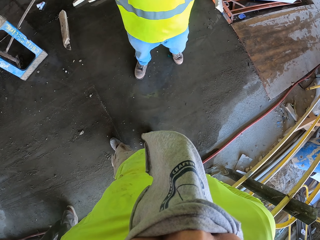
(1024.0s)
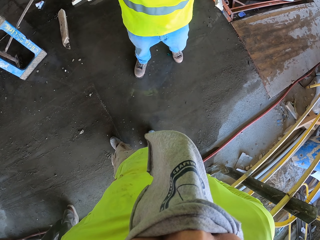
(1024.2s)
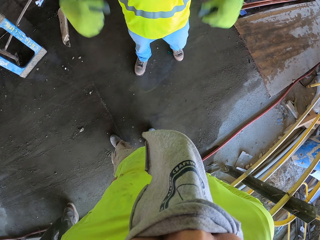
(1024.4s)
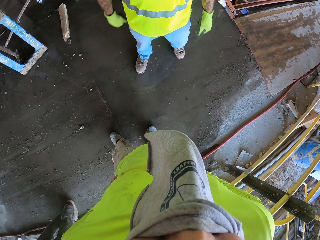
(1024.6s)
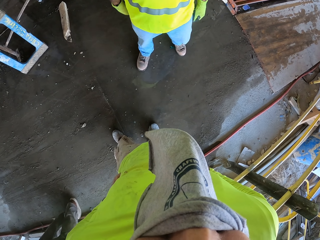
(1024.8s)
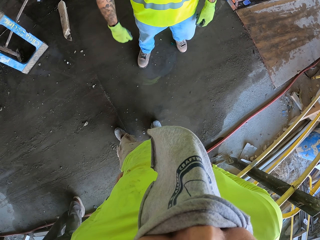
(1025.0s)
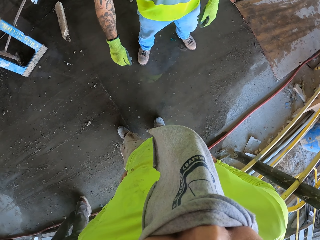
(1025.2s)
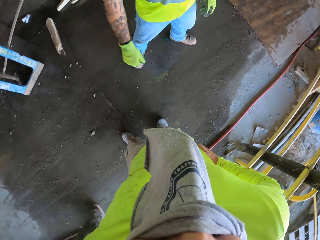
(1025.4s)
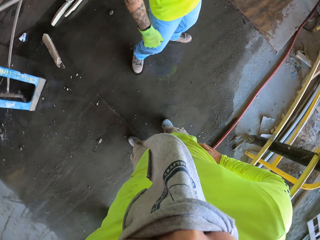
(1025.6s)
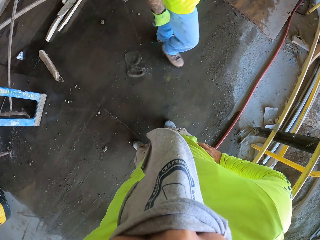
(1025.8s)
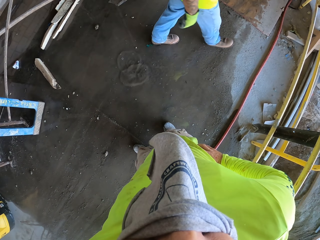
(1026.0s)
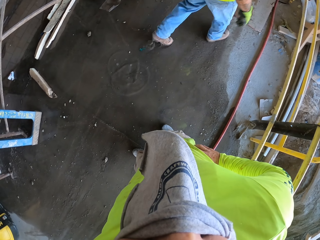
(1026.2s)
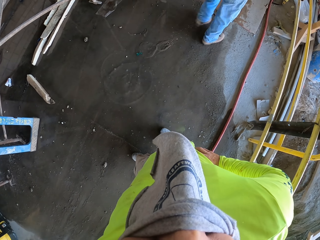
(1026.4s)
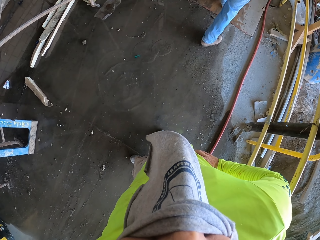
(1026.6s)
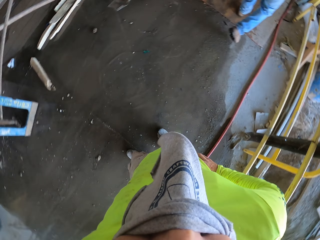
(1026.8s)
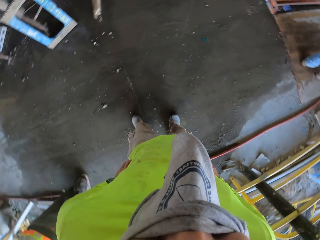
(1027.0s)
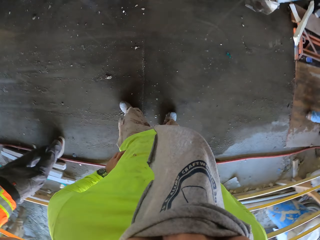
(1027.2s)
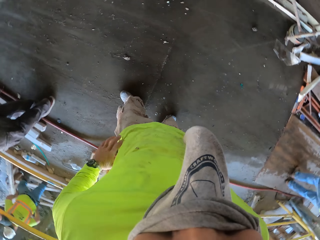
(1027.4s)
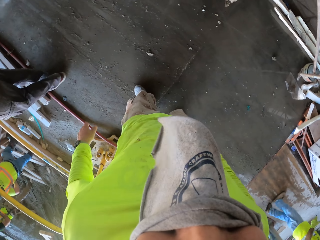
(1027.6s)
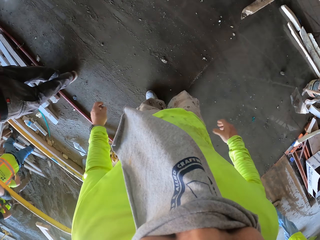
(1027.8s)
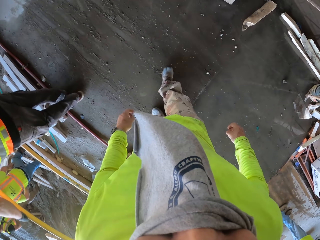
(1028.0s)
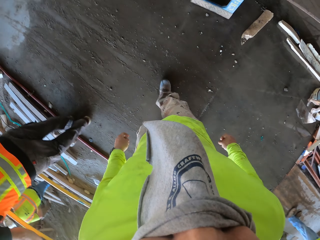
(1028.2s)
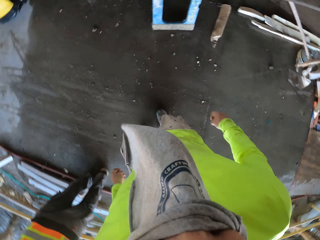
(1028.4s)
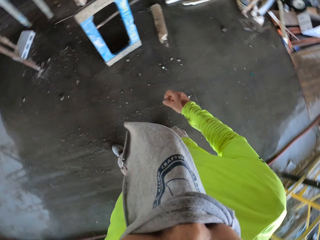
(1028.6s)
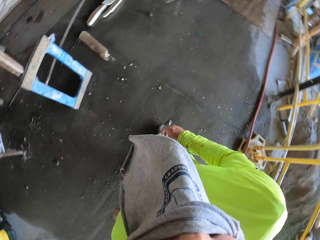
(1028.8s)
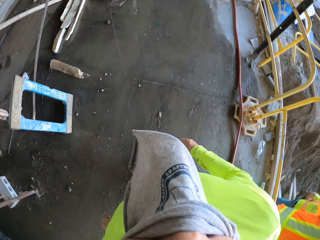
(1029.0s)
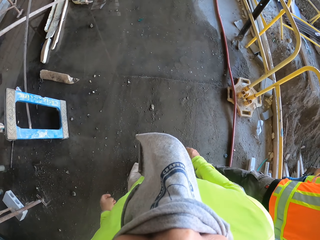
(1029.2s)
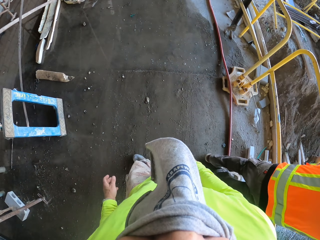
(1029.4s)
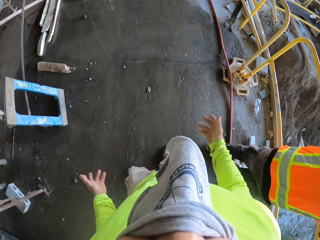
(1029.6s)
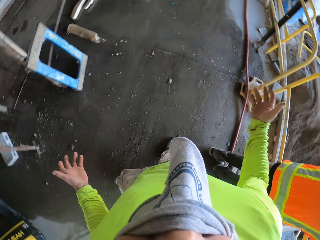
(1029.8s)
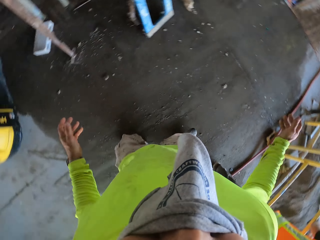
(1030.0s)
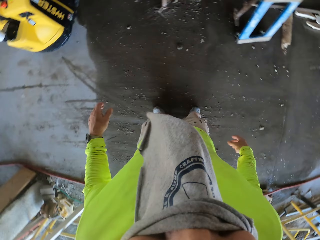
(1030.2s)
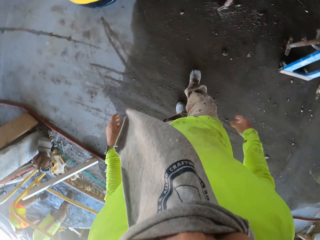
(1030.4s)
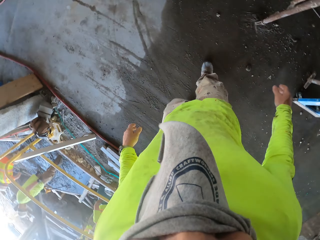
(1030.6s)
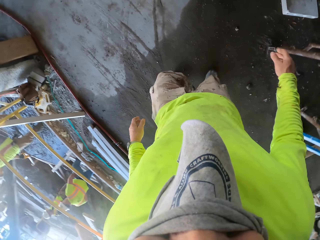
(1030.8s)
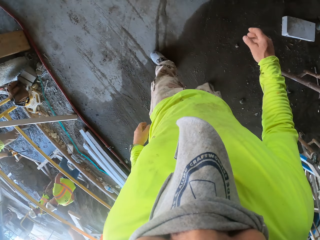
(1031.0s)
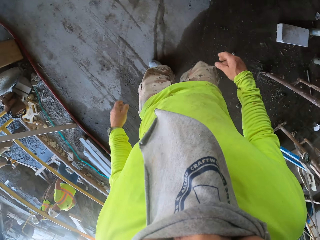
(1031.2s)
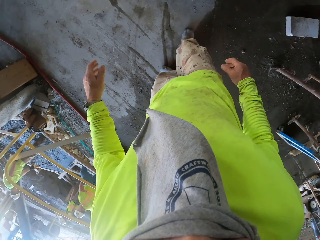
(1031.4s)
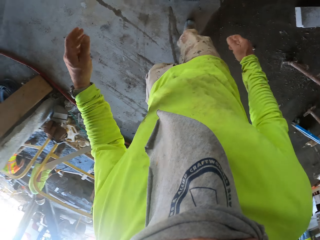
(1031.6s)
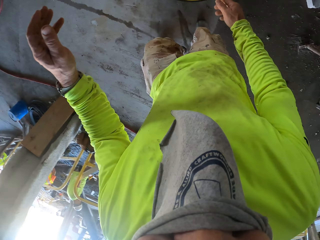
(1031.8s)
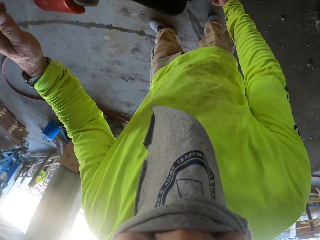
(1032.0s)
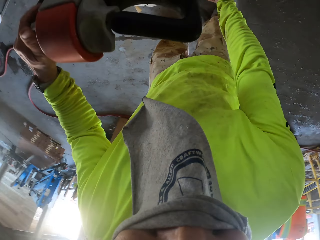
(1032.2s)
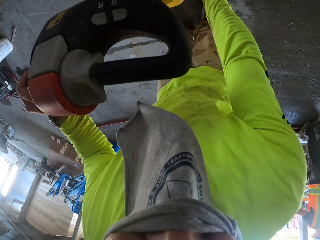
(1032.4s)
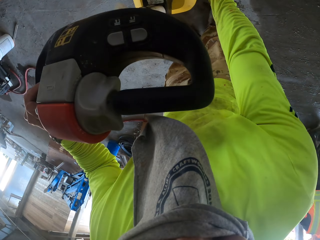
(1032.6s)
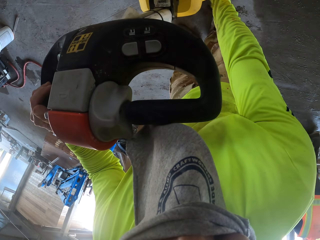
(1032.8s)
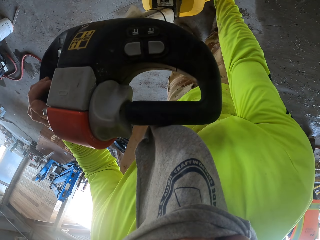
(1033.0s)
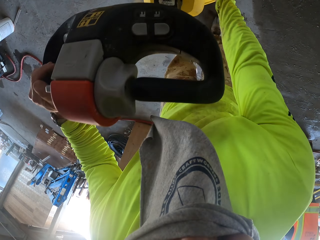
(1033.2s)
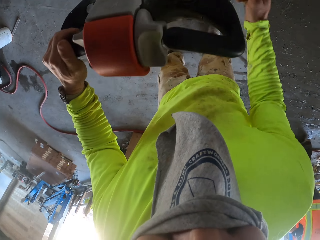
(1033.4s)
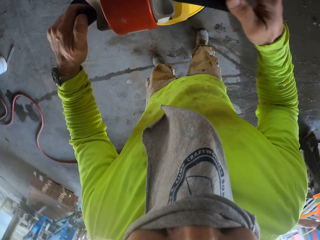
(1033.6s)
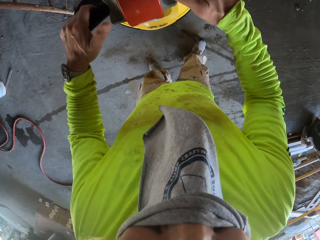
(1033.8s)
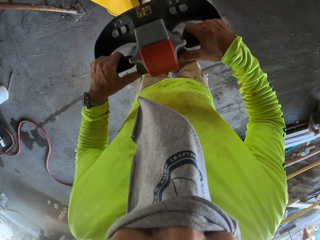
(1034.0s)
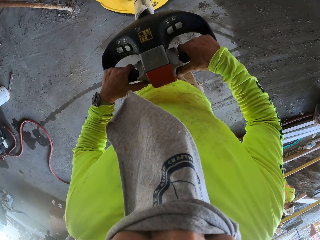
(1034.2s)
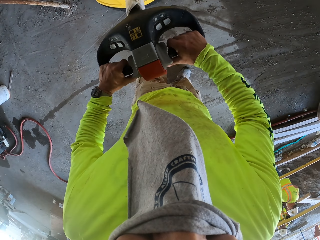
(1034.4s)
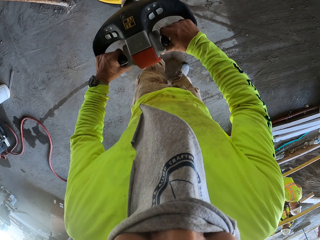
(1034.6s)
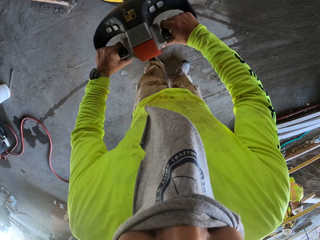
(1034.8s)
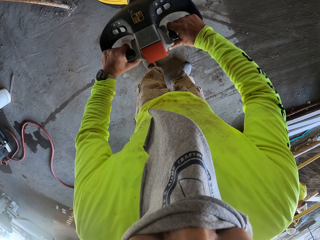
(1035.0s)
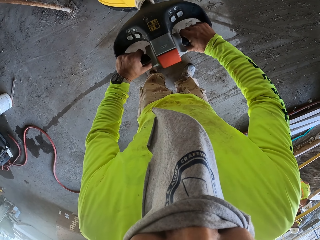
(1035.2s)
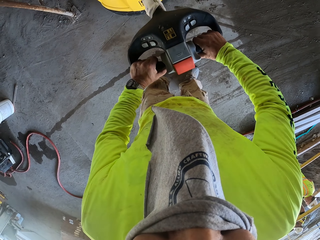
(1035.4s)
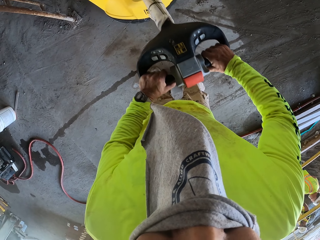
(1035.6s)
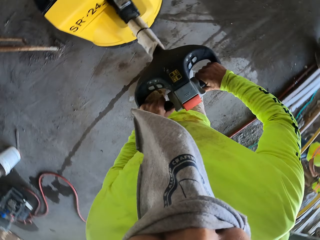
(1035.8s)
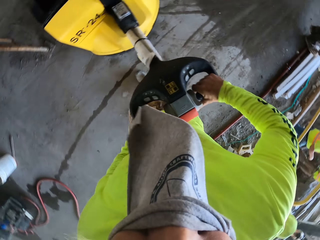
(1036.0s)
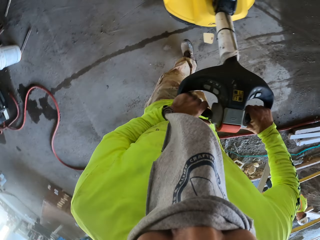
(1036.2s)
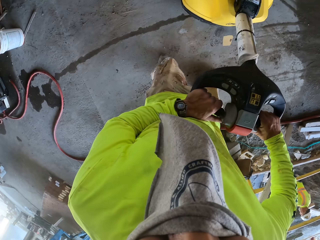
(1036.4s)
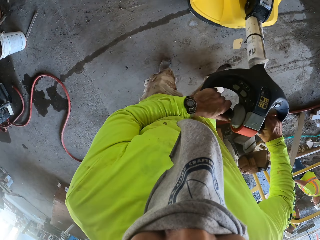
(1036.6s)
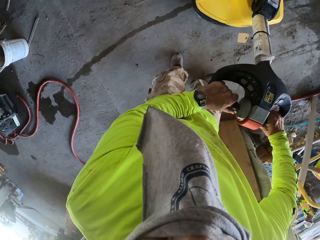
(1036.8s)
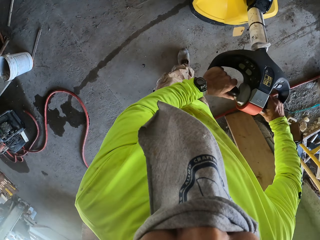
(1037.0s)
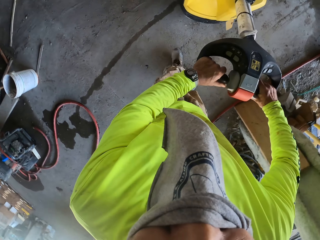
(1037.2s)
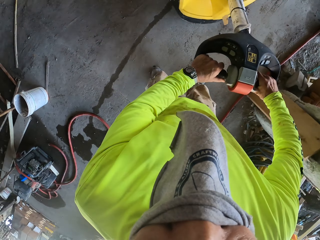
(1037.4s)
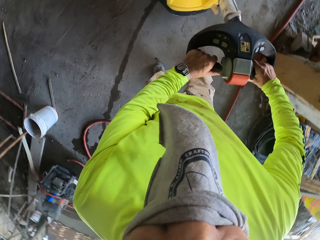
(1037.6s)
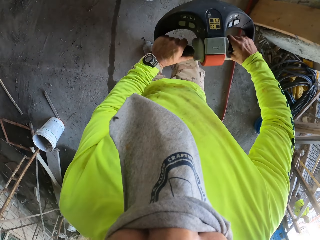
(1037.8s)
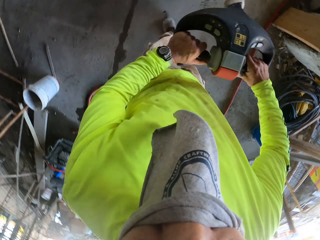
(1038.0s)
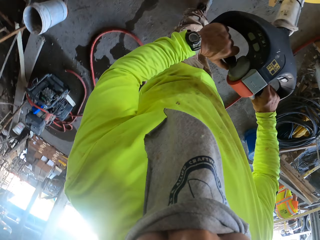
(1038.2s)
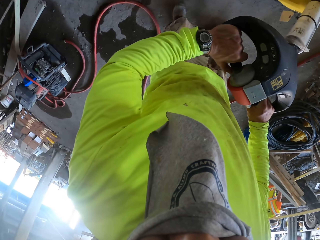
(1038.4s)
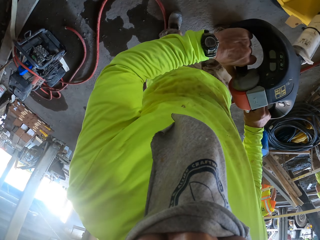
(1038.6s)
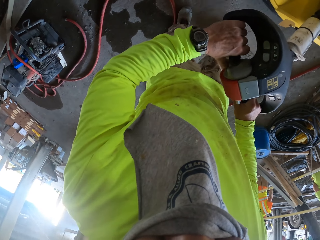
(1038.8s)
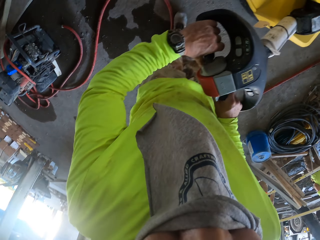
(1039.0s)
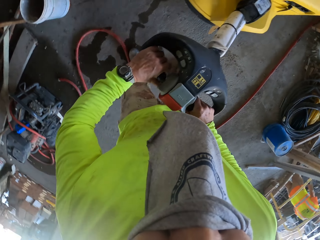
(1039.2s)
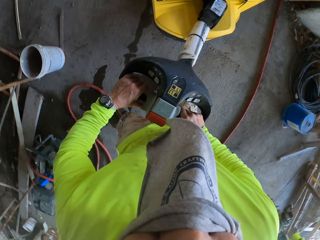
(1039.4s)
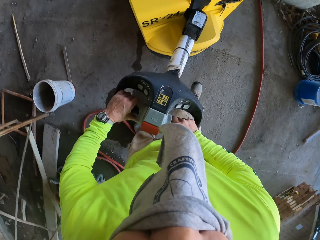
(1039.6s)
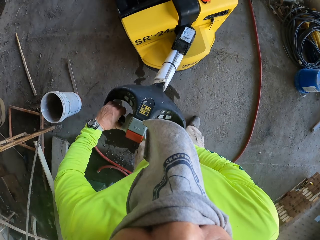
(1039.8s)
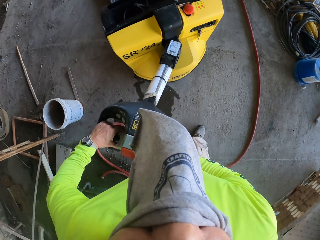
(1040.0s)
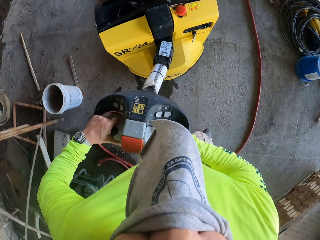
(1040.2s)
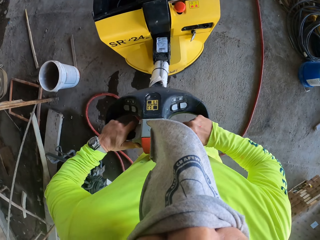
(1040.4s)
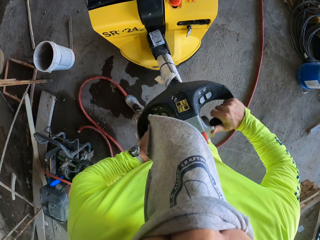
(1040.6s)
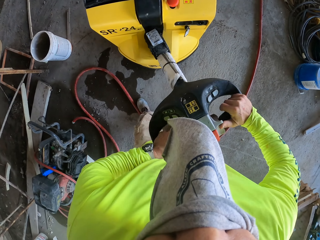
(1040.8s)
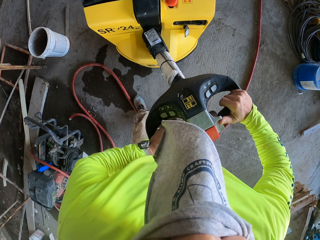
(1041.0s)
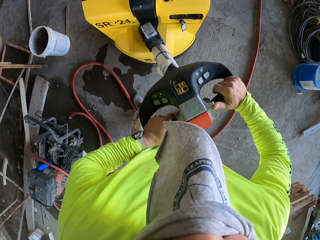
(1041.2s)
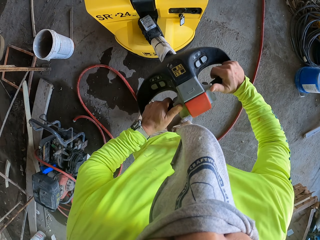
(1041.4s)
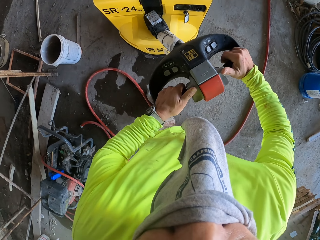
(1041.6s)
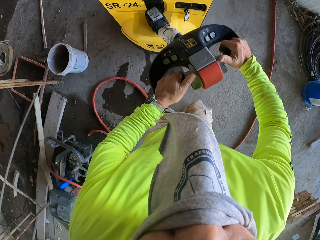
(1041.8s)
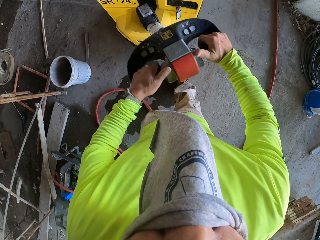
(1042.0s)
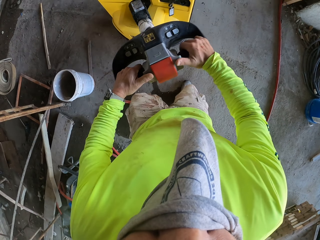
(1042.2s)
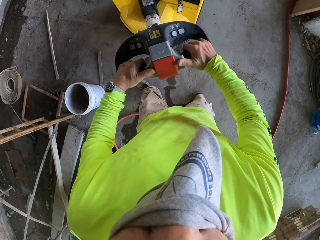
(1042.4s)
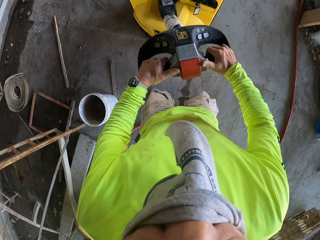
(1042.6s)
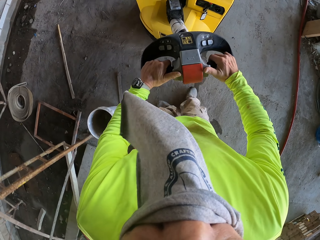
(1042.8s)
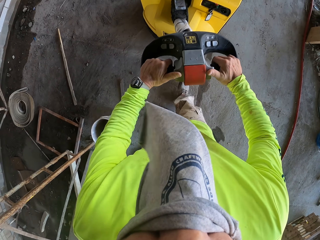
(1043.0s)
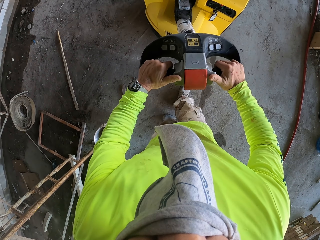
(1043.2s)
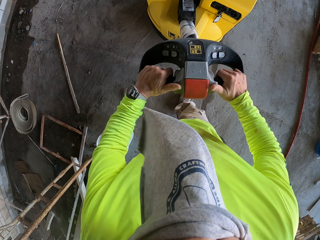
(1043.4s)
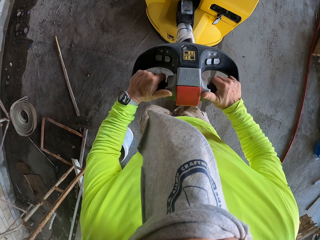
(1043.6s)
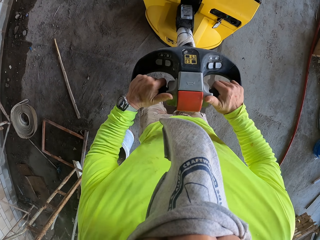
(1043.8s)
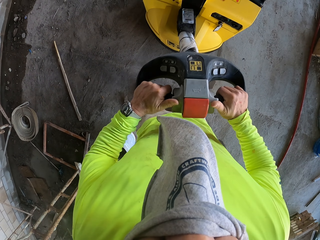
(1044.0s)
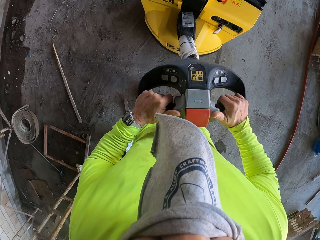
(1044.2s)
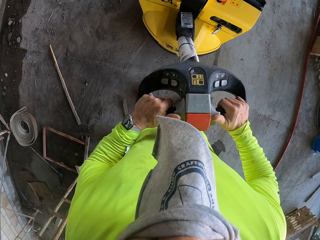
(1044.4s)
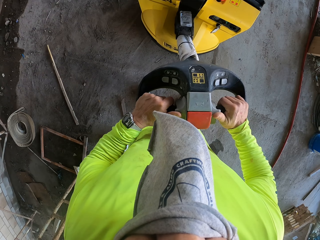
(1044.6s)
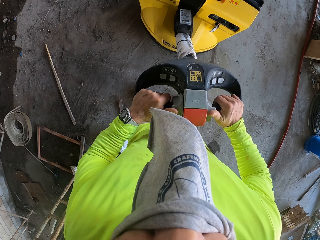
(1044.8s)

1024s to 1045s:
The camera wearer walks around the workshop. They pull a machine. They take a concrete grinder. They push the concrete grinder.
